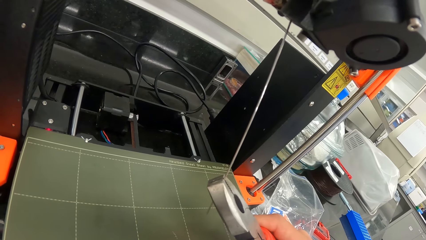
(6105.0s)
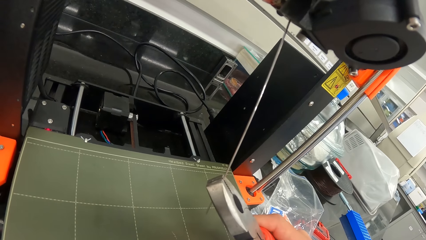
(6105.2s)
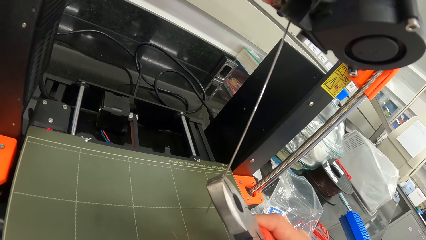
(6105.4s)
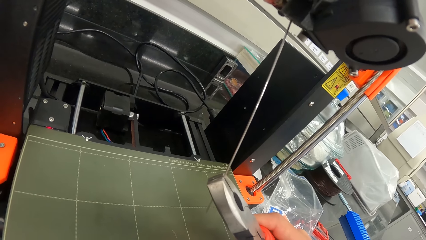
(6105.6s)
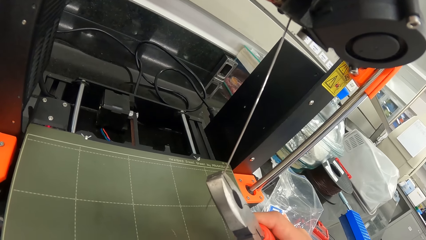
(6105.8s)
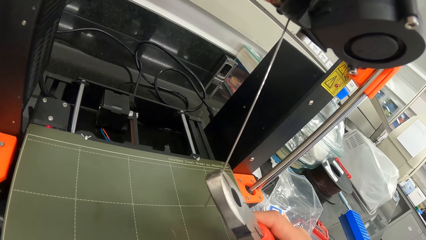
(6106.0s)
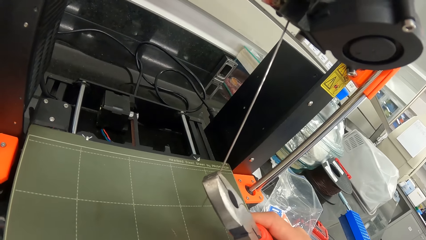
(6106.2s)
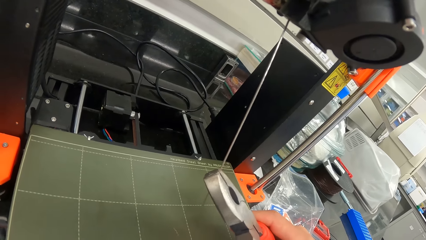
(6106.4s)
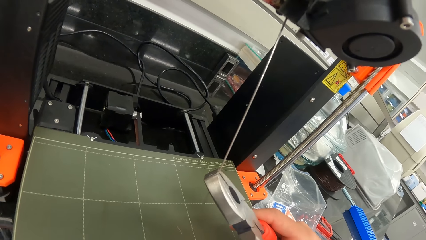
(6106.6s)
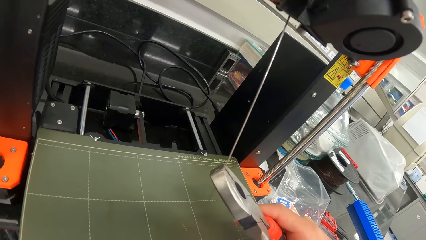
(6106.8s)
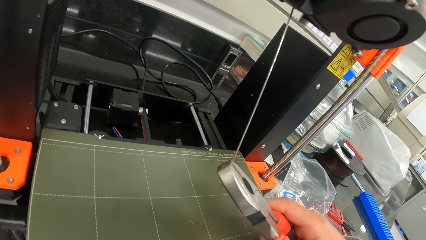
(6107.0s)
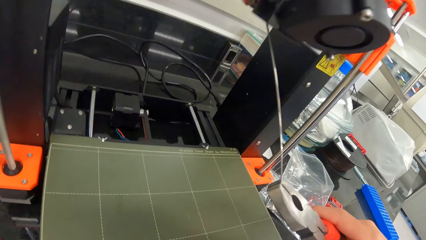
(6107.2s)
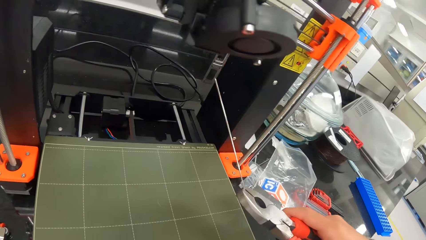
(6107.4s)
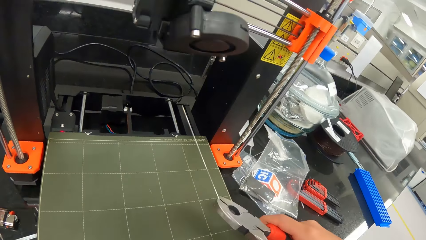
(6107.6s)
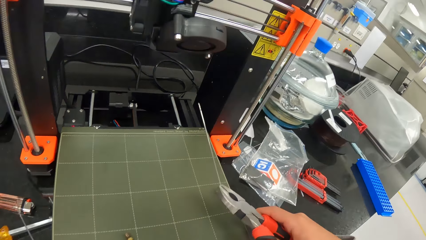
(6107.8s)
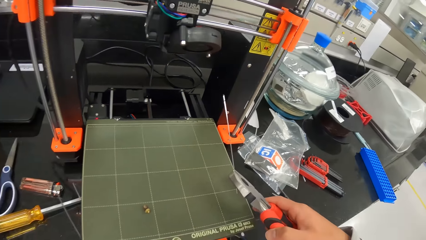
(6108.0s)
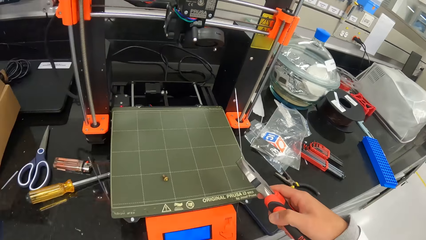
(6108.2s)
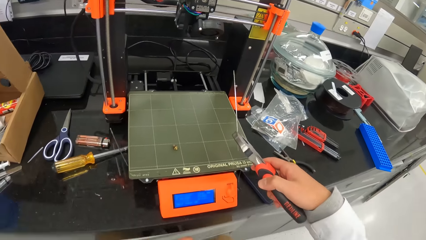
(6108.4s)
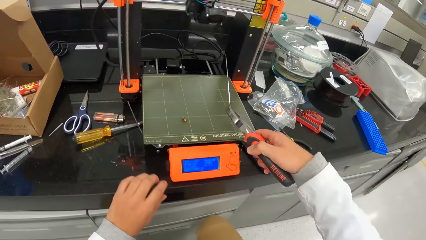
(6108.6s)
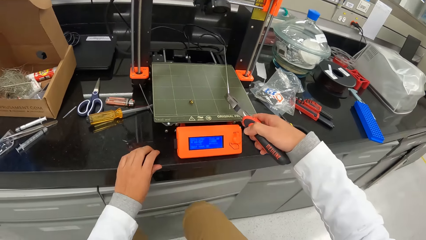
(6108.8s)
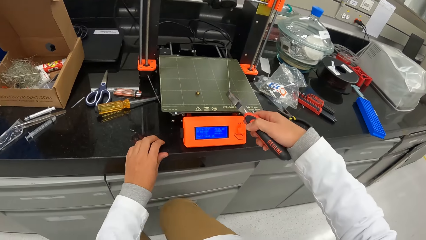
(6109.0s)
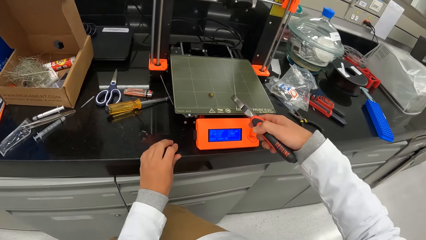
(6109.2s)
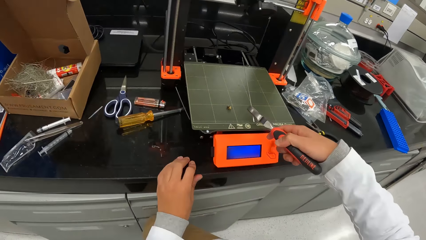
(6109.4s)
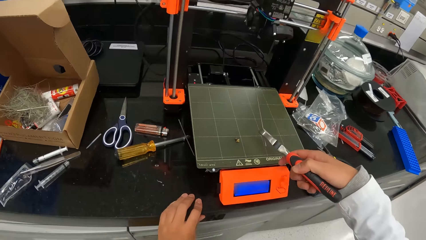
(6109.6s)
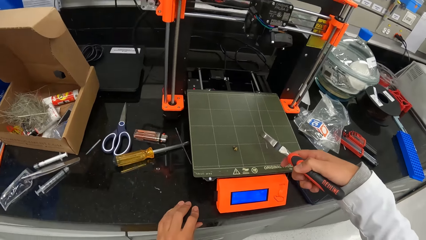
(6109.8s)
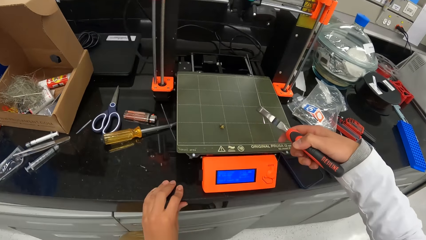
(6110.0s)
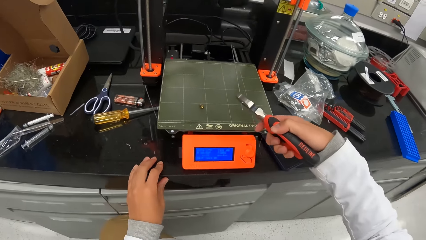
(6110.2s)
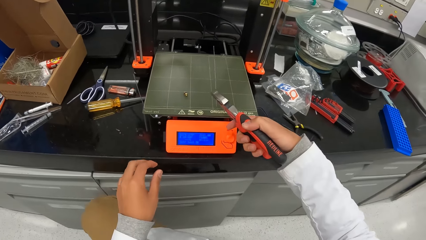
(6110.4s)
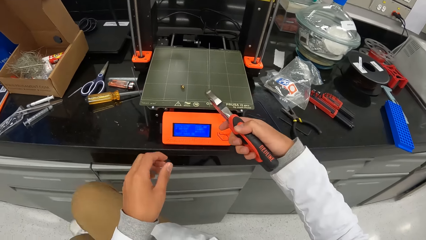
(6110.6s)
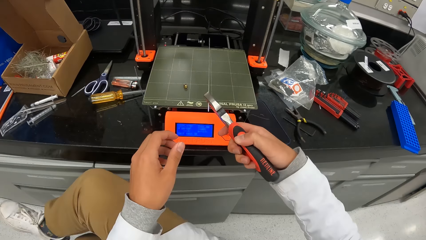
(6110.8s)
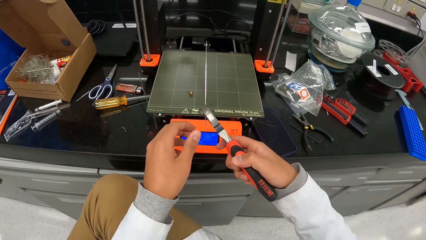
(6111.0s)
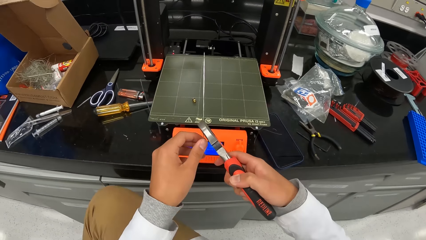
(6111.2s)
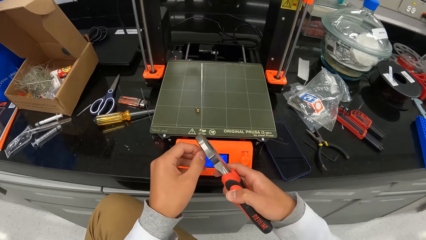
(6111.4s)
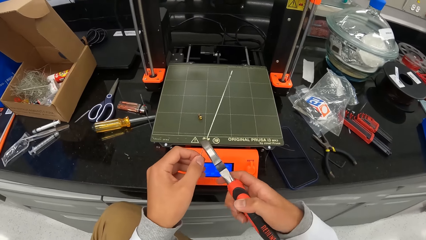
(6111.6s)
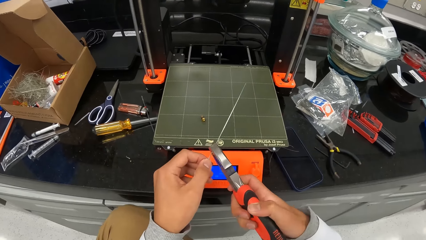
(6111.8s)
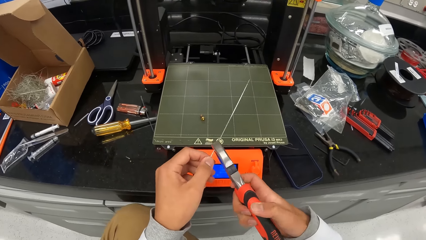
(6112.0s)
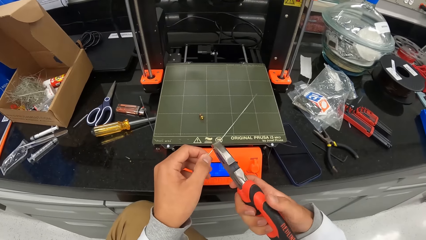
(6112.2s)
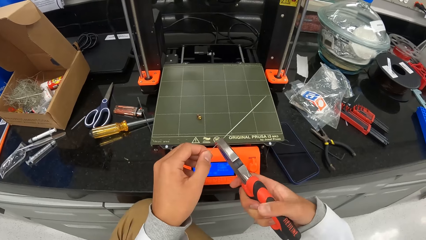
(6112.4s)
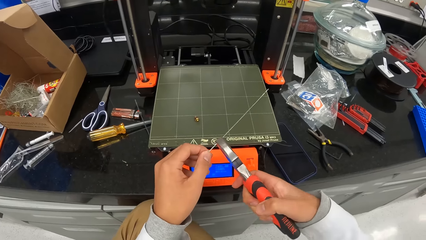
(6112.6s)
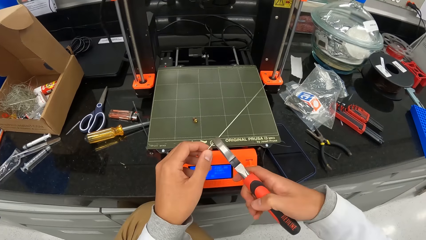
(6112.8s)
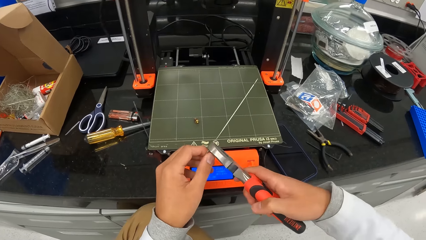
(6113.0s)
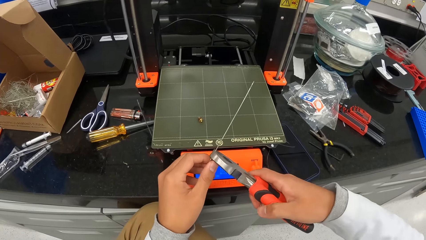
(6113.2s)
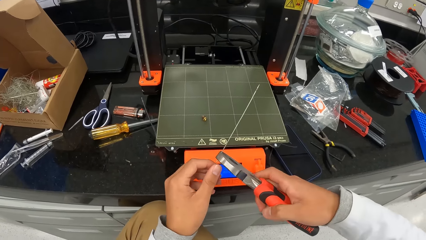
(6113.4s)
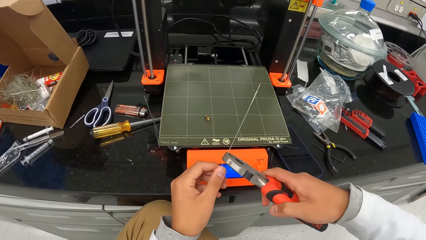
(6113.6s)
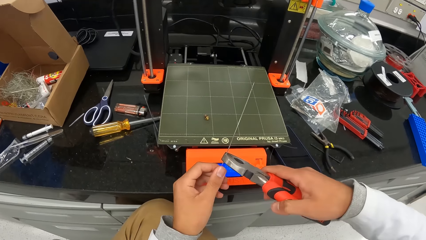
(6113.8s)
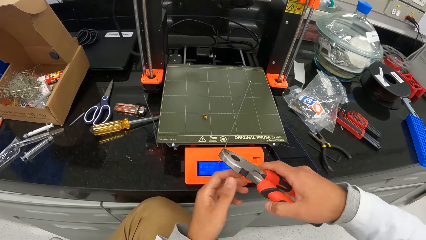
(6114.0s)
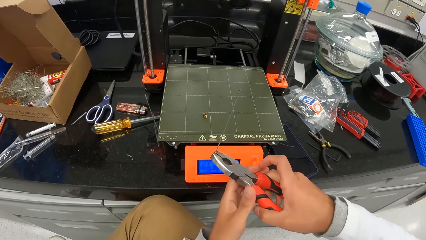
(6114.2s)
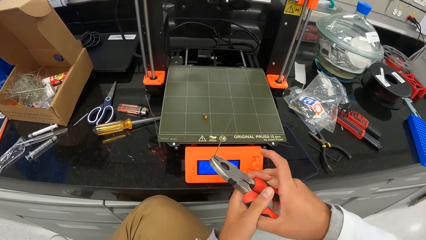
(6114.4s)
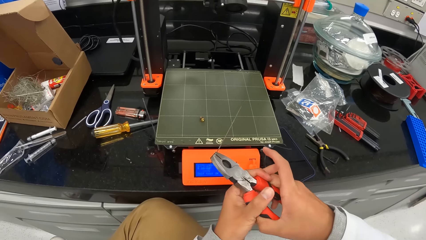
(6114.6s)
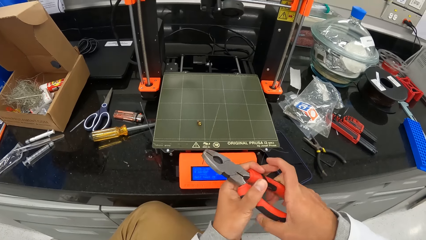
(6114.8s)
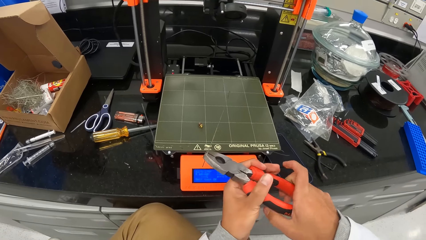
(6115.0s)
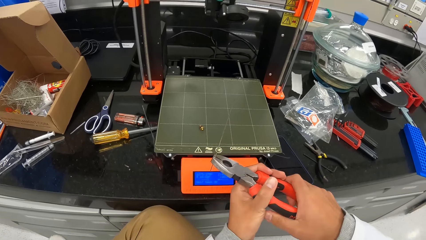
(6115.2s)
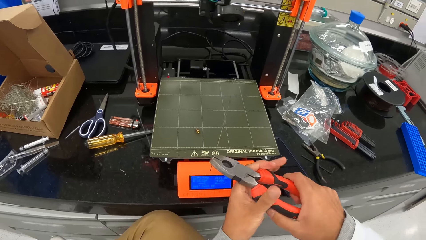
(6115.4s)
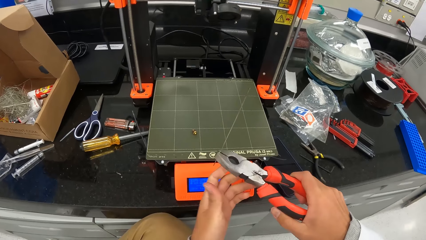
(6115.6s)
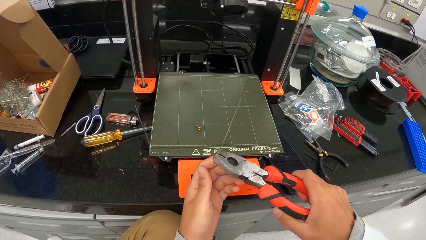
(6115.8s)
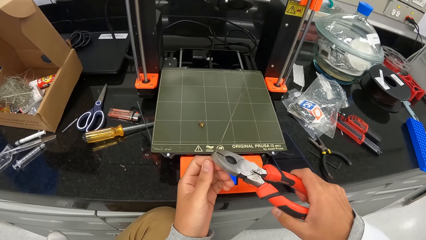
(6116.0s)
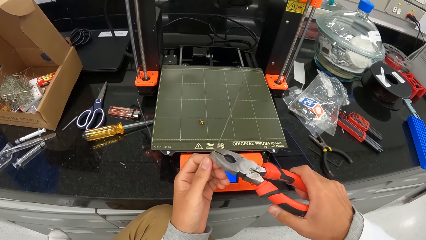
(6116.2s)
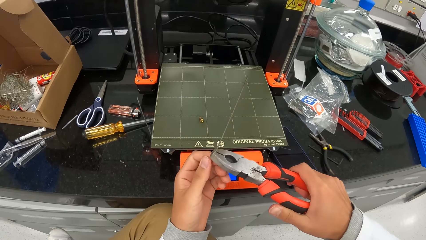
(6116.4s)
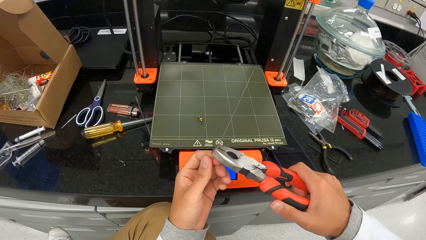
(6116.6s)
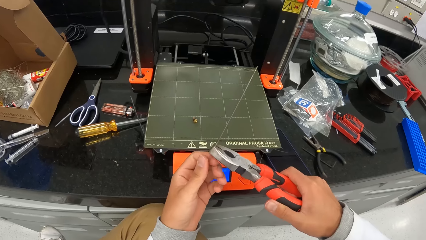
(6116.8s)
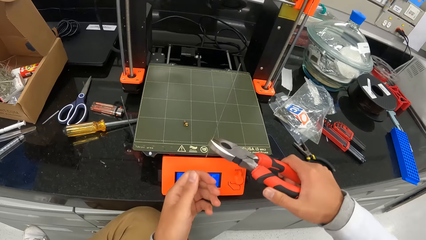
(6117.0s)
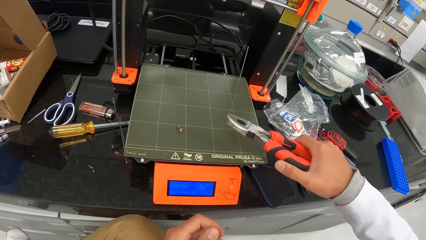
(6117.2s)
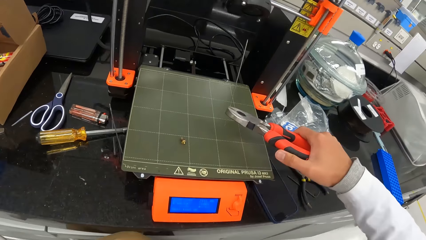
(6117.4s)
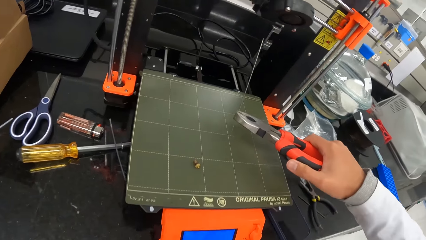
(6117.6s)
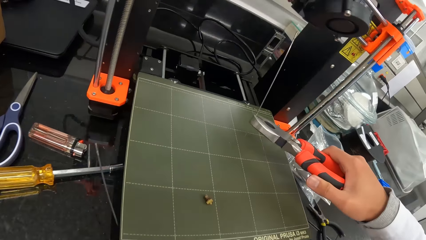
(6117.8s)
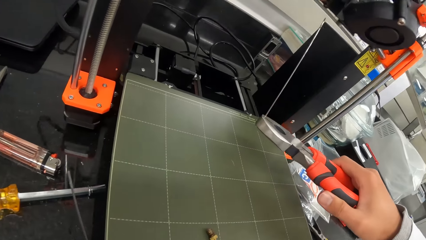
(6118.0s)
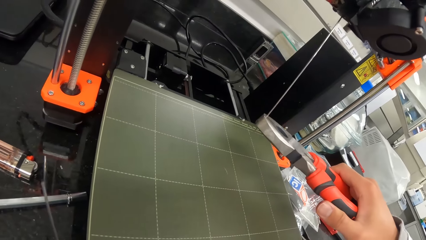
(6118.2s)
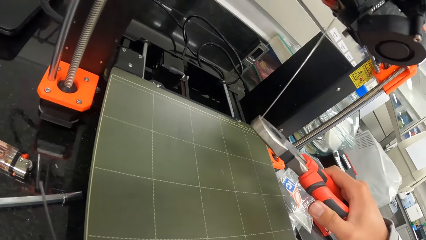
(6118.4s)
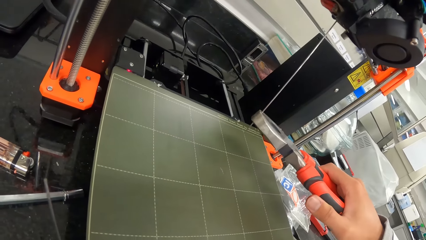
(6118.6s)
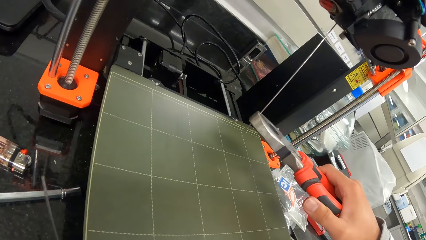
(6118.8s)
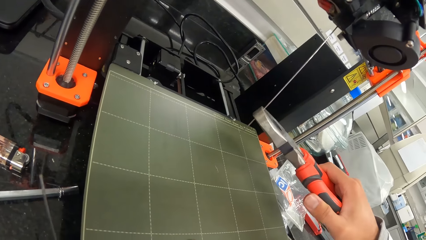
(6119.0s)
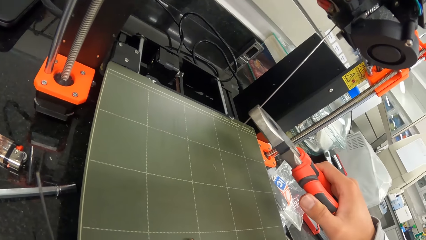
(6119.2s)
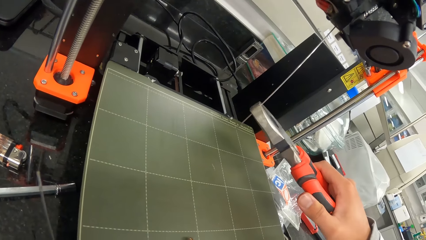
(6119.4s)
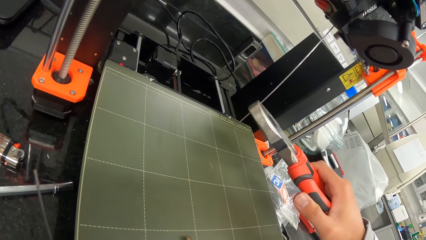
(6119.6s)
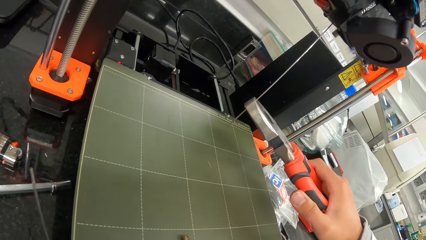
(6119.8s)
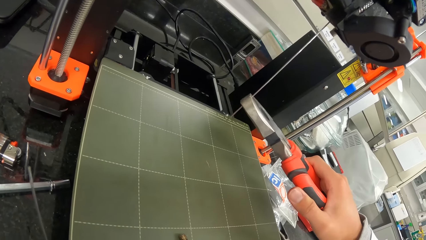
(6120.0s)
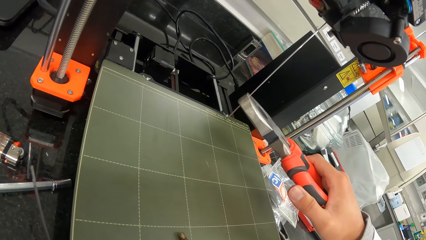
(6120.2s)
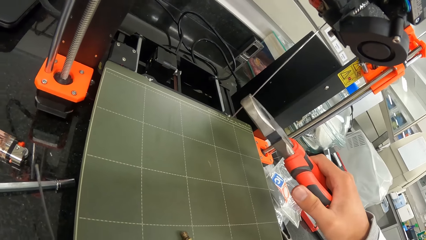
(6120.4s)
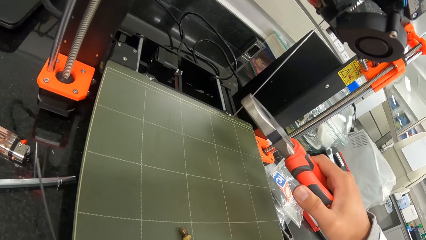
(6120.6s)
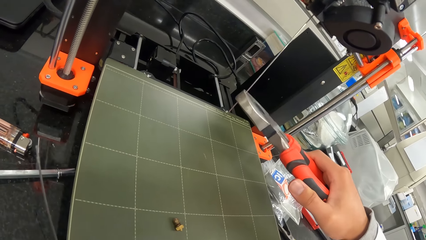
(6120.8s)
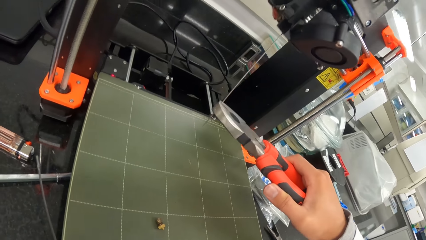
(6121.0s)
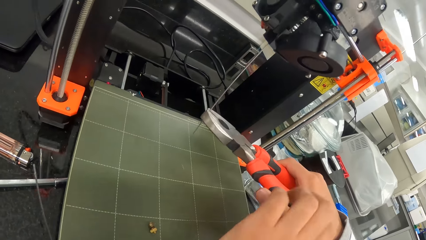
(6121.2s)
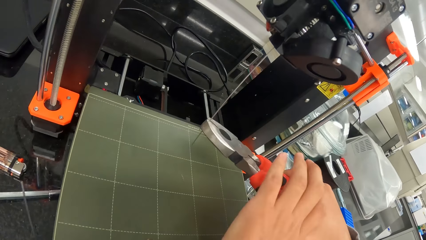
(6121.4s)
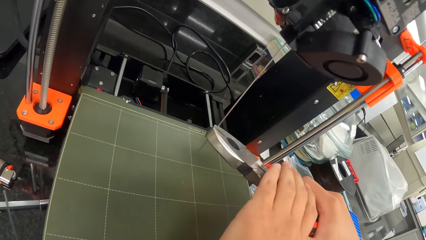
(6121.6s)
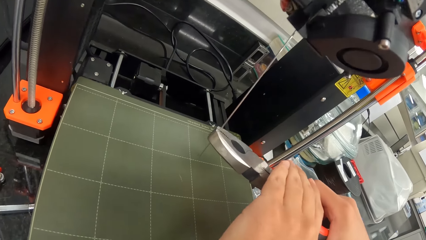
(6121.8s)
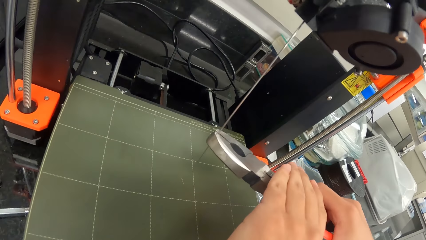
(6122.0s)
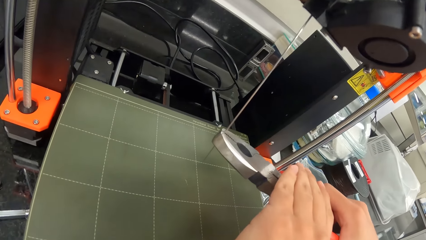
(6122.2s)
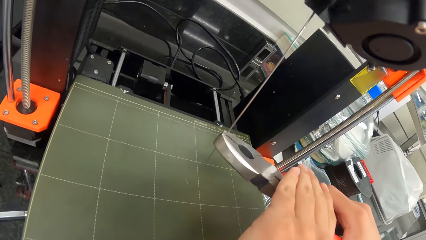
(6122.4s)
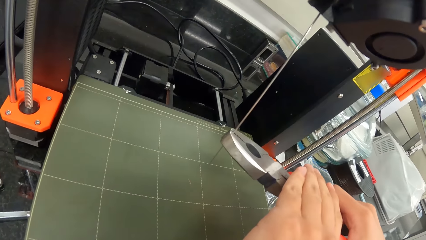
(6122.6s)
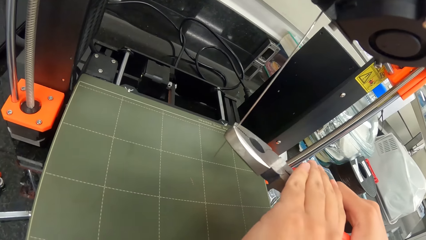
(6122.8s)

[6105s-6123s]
The camera wearer removes the metal rod from the printer. They adjust the rod in the pliers. They put the metal rod in the printer.
